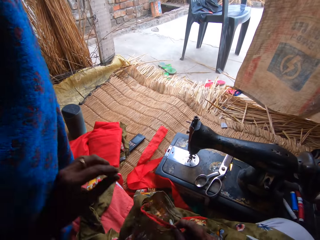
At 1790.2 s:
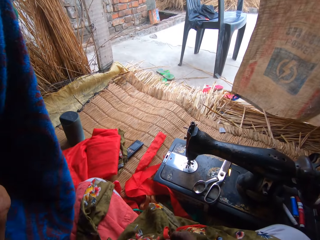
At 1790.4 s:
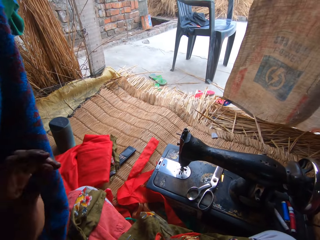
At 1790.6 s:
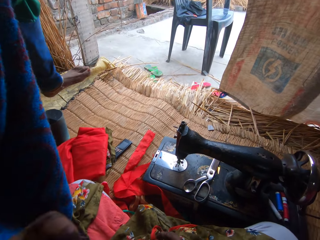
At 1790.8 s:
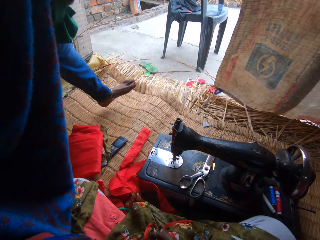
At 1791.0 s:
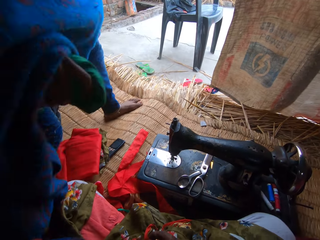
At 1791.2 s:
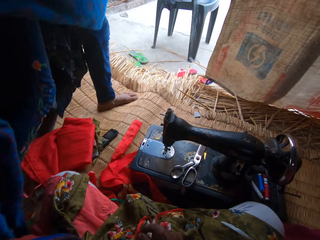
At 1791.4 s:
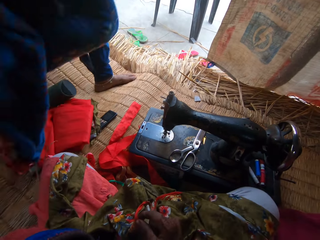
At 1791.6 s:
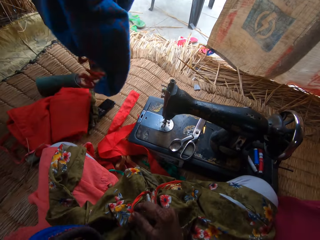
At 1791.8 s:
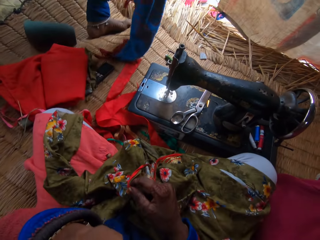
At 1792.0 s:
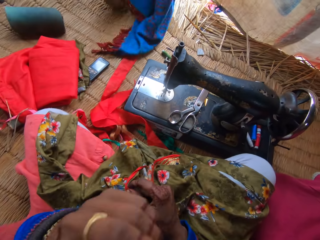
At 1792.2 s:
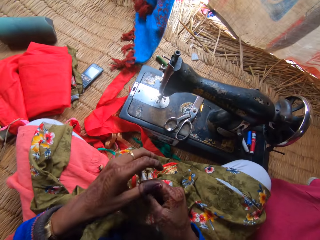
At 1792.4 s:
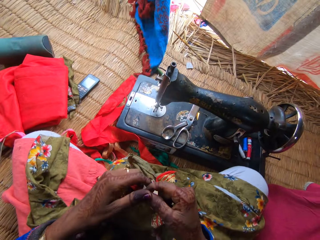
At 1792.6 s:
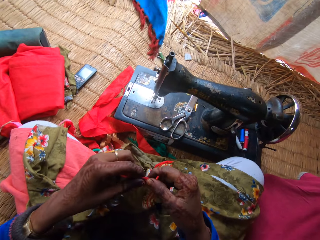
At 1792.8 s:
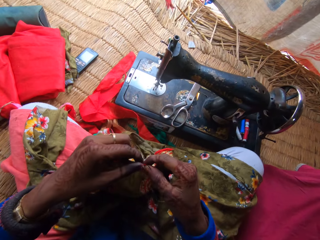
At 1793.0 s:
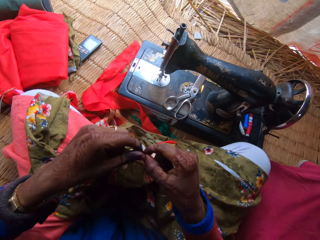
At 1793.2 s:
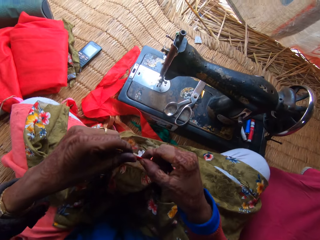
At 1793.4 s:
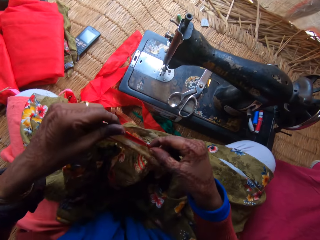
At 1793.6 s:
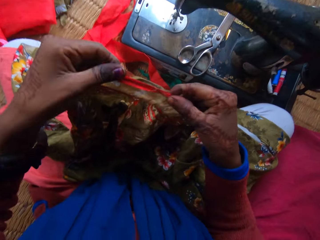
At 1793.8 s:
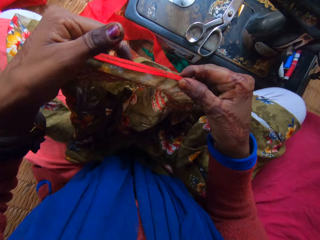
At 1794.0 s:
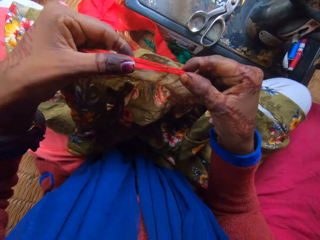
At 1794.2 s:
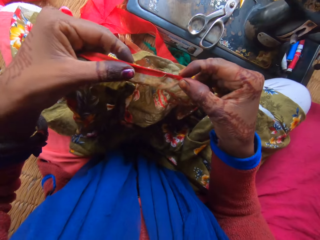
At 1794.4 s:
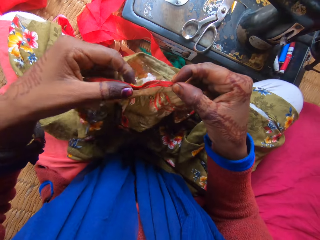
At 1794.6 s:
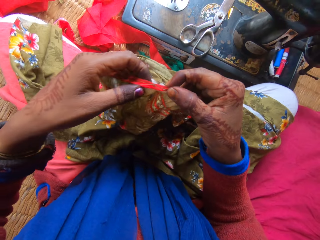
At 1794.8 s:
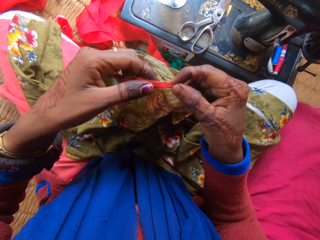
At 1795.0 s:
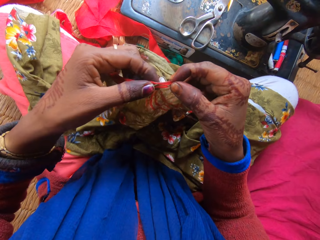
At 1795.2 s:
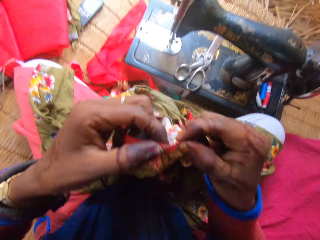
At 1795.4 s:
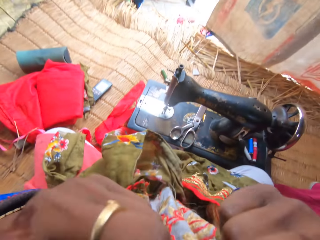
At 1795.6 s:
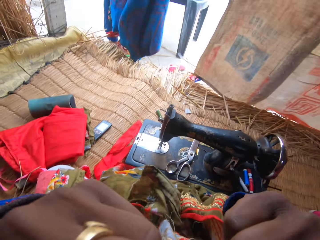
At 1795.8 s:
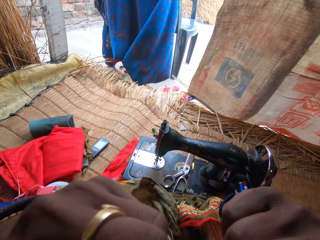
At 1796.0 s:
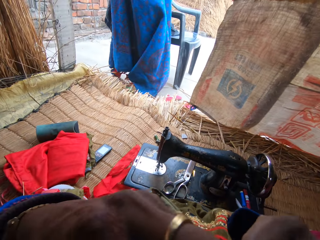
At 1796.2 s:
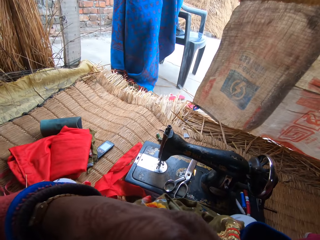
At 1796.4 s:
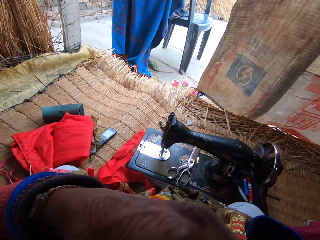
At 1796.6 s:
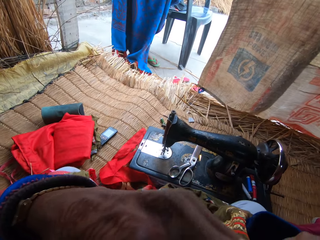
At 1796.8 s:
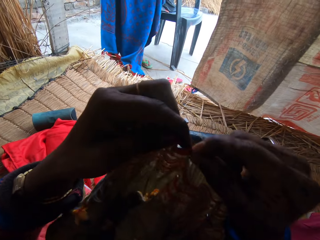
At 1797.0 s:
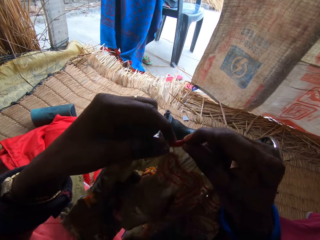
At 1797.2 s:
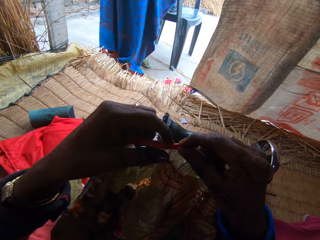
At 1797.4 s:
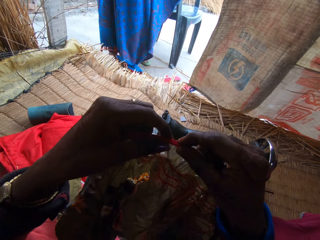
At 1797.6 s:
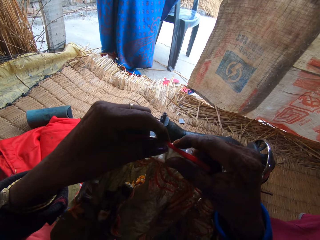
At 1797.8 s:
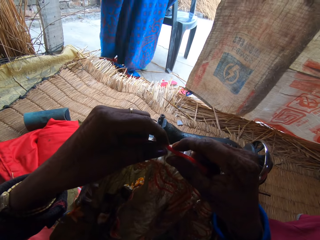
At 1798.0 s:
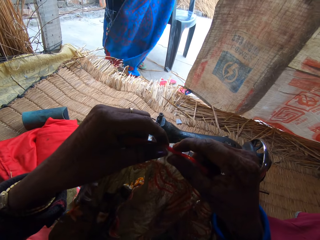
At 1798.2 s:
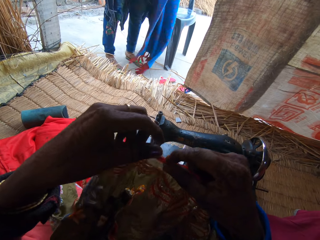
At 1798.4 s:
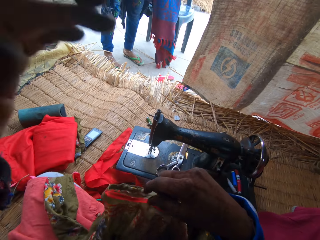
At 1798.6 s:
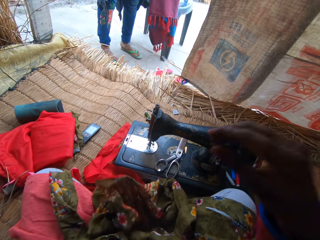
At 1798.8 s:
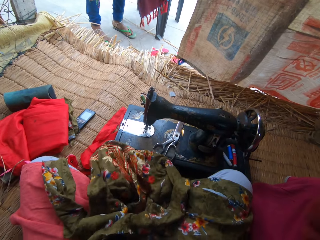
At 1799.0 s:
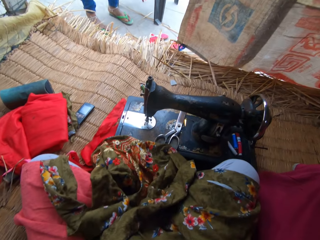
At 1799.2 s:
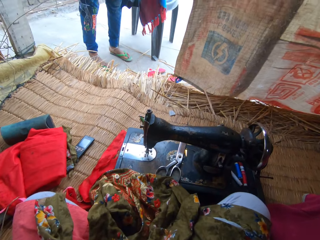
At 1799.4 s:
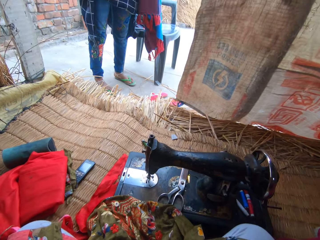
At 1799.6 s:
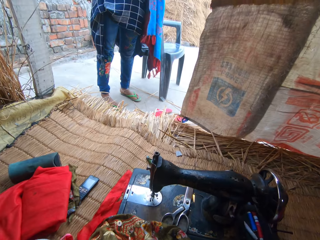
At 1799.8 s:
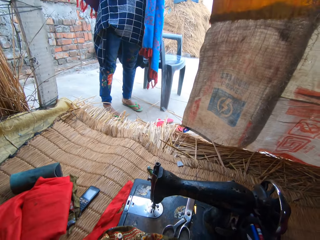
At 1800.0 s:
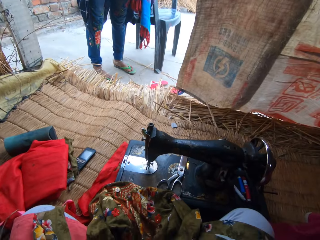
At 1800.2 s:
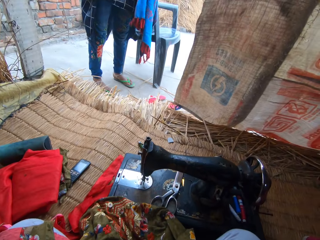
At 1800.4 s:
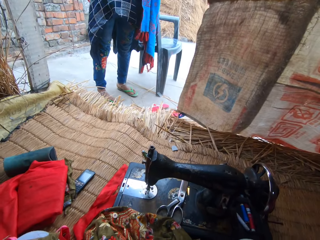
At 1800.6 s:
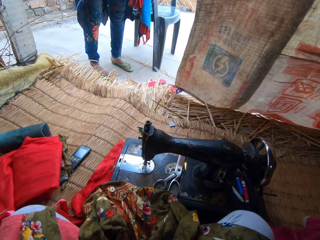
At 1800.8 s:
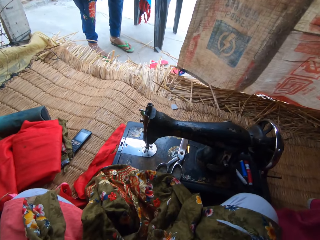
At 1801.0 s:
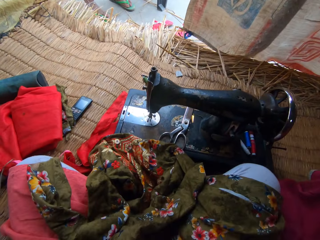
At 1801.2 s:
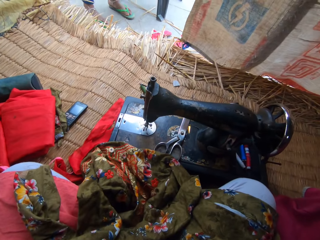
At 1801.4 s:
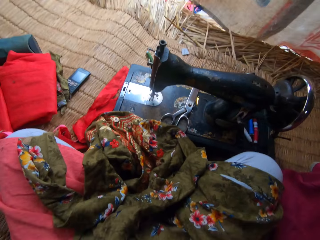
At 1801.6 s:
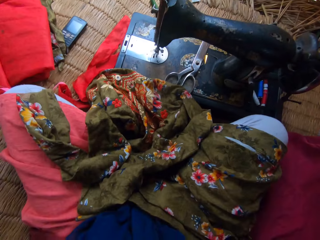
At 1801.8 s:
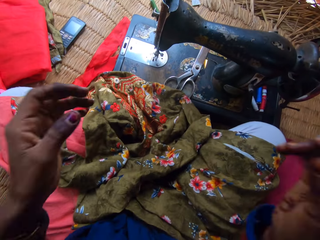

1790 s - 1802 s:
The camera wearer interacts with a woman. The woman walks on the floor. The camera wearer holds the piece of cloth with their hand. They cut a thread from the cloth with their teeth. They stand on the floor. They hold the piece of cloth with their hand. They drop the cloth. They adjust the camera.

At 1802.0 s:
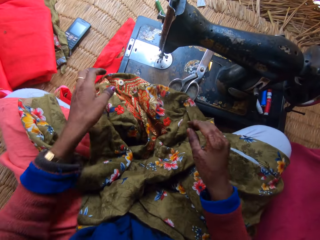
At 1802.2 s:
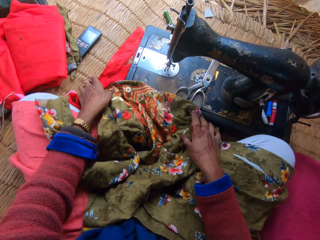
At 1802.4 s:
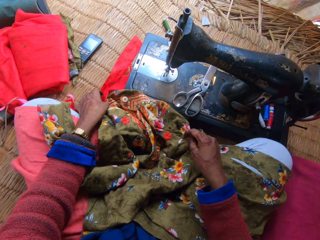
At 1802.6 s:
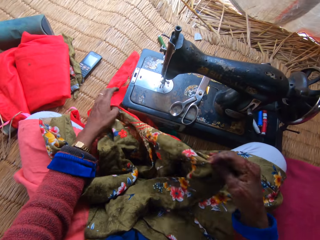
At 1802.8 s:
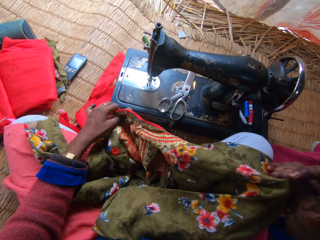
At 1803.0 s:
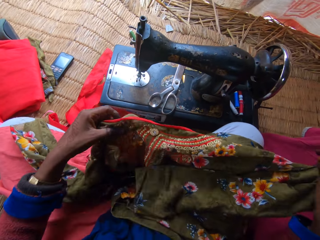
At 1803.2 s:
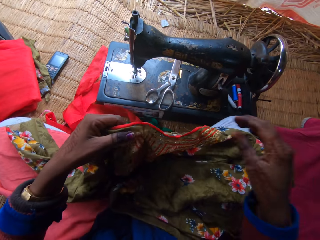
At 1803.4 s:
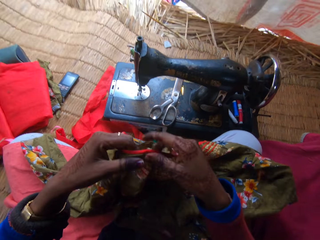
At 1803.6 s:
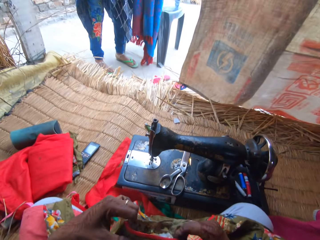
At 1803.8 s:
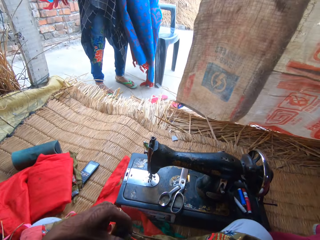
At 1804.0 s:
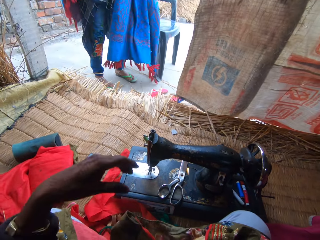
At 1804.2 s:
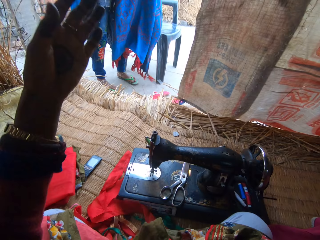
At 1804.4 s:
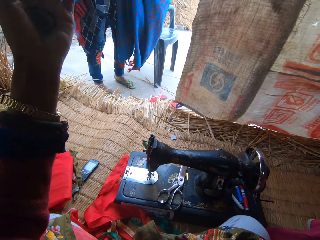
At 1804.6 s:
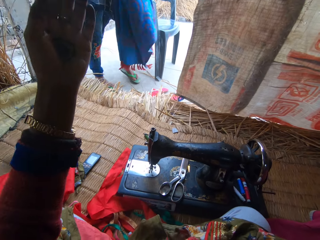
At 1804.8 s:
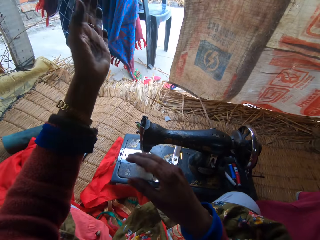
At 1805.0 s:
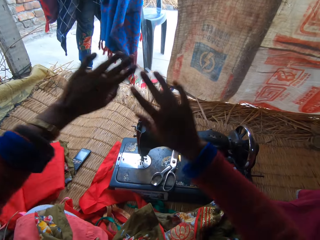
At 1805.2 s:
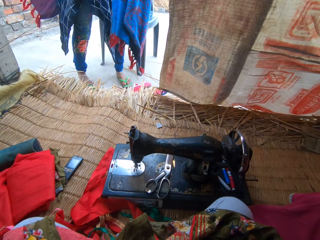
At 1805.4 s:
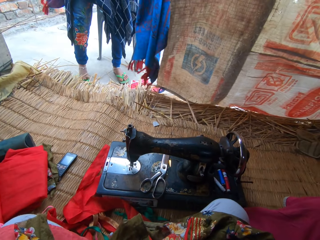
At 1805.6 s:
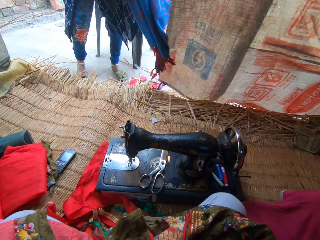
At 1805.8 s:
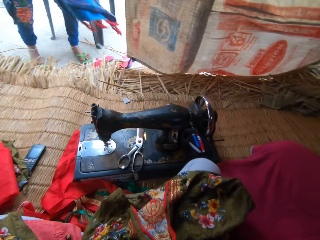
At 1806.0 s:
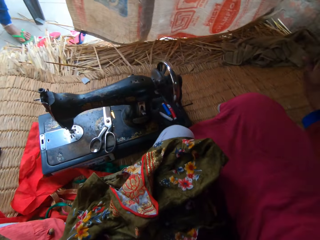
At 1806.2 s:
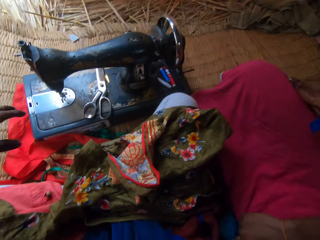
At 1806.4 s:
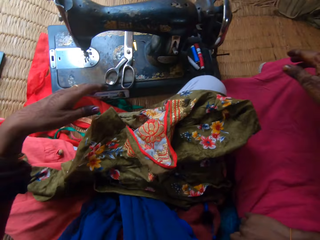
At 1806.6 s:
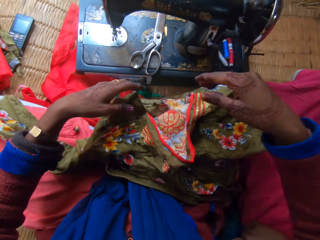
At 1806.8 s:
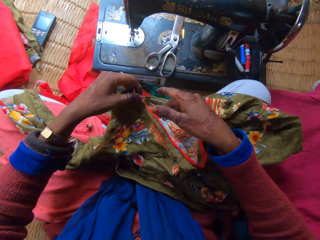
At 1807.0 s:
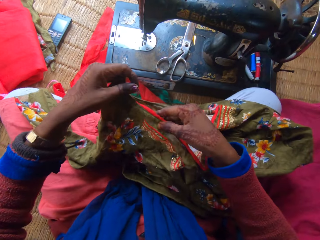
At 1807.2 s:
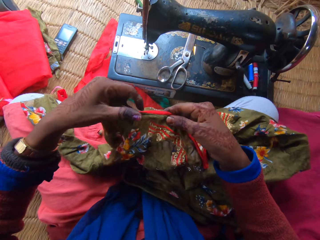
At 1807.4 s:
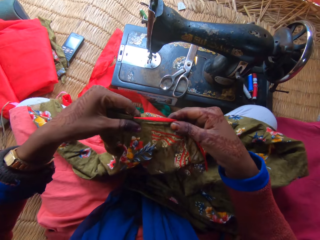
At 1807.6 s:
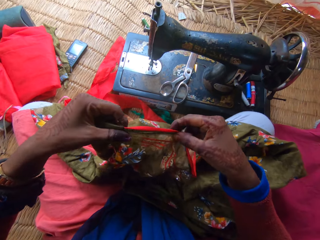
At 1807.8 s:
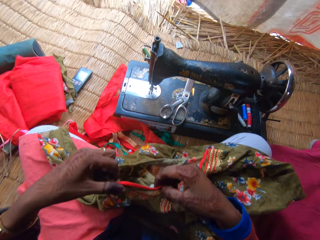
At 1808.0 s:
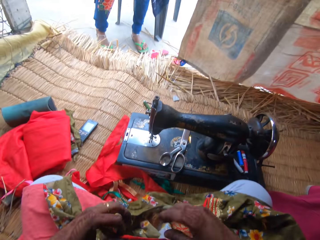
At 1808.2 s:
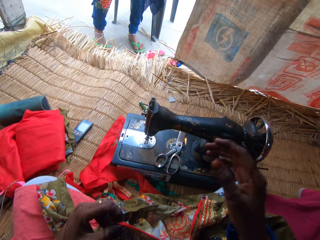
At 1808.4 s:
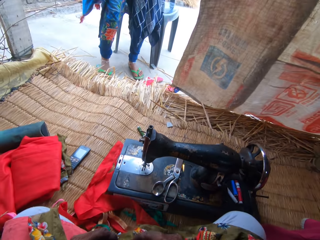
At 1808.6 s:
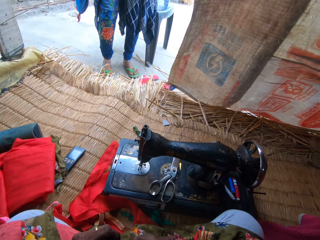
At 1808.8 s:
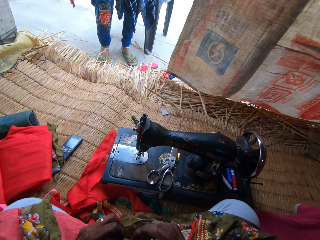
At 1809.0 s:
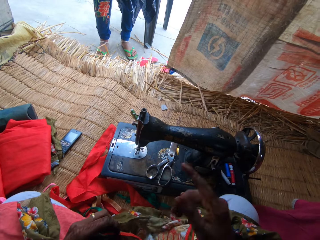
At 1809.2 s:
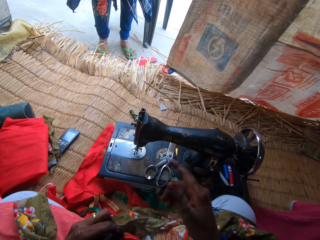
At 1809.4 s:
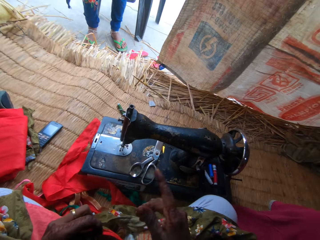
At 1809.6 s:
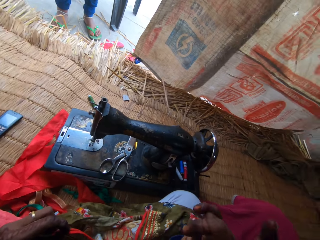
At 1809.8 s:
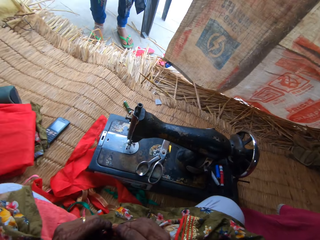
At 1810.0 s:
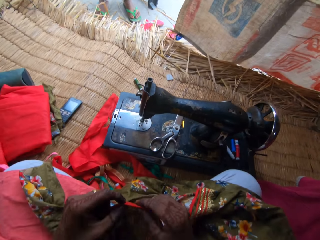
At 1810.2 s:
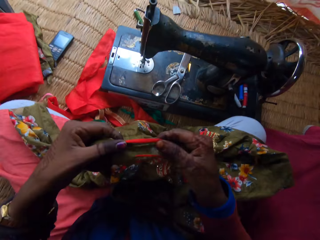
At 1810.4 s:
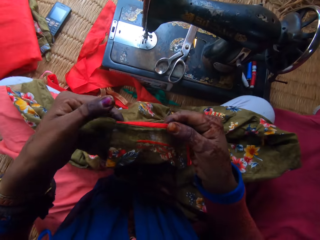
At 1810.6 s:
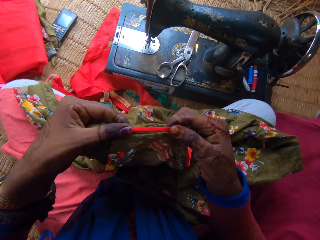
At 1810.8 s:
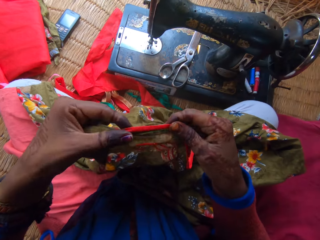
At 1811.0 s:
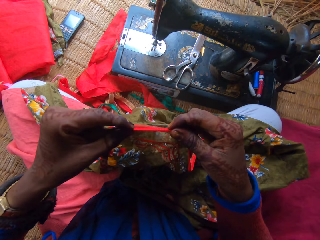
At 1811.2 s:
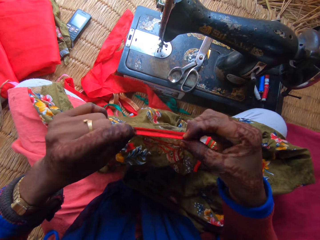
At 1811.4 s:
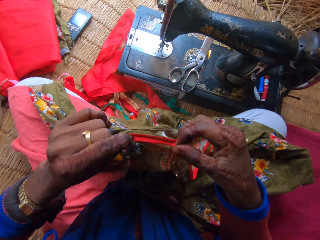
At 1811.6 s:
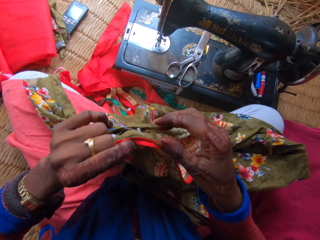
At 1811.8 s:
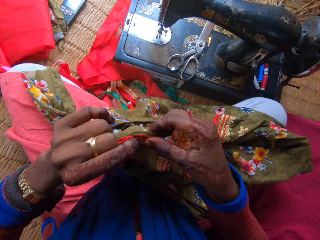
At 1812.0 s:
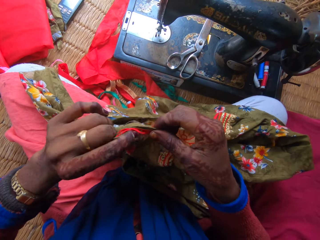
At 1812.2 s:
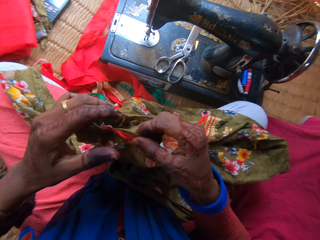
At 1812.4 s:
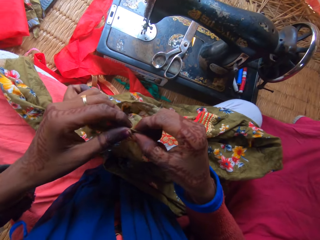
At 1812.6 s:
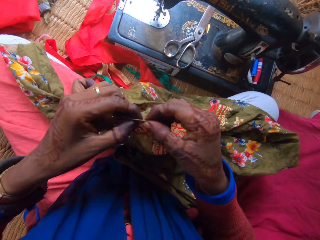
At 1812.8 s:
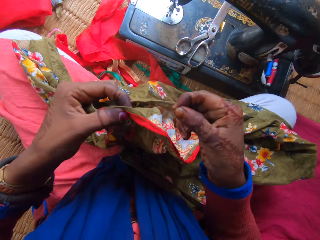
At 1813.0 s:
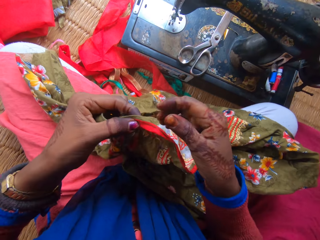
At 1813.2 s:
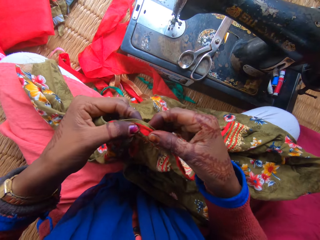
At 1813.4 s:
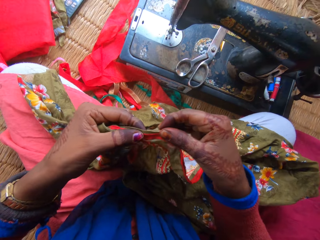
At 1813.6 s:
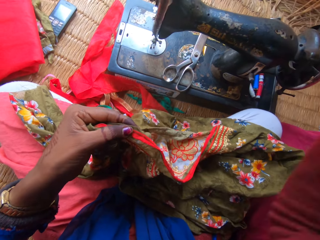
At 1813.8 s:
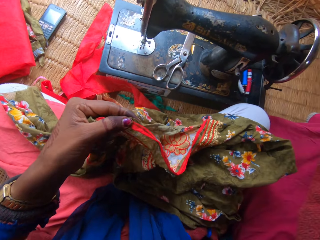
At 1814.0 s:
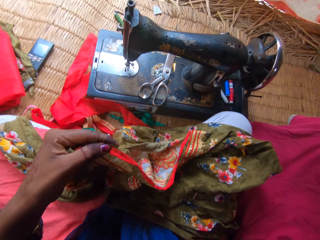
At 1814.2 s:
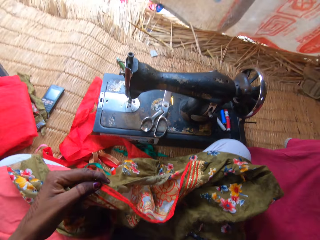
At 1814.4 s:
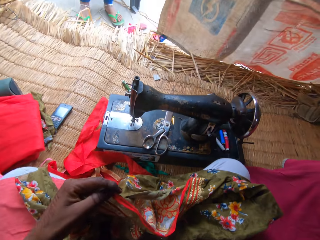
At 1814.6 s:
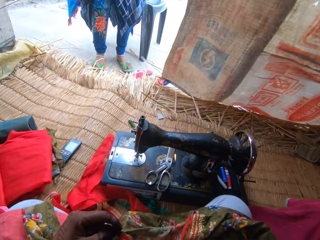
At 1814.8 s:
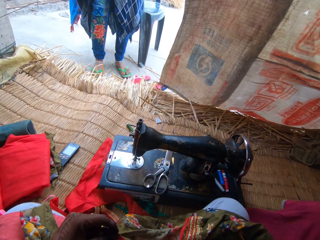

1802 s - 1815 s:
The camera wearer picks up the piece of cloth on the floor briefly. He holds the piece of cloth with his hand. He releases the piece of cloth on the floor. He picks up the piece of cloth on the floor. He interacts with a woman. He holds the piece of cloth with his hand.
